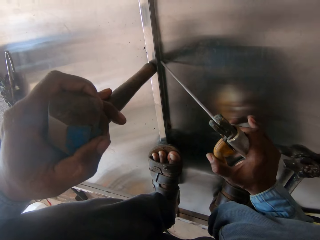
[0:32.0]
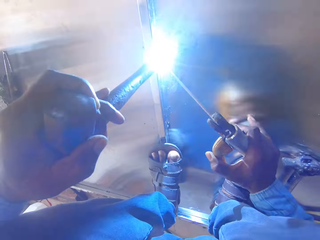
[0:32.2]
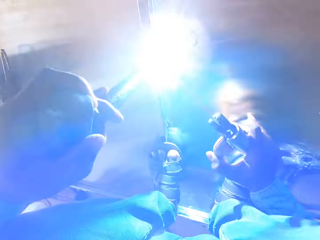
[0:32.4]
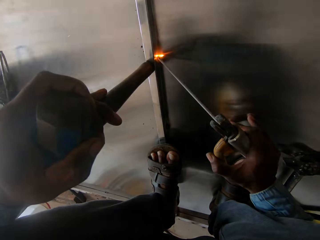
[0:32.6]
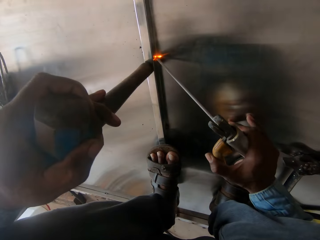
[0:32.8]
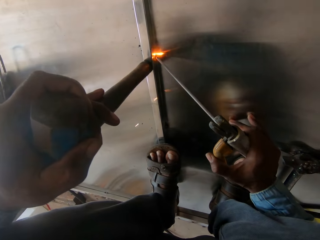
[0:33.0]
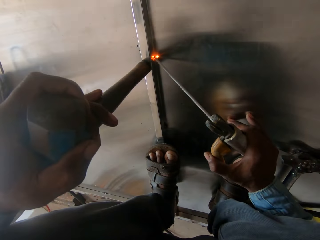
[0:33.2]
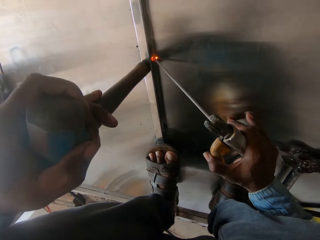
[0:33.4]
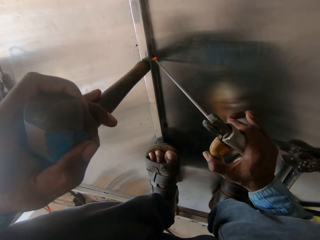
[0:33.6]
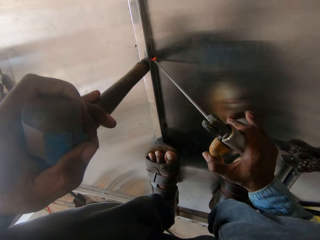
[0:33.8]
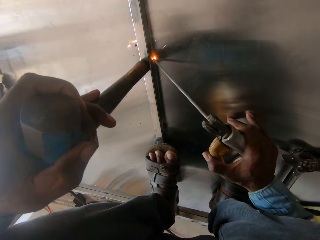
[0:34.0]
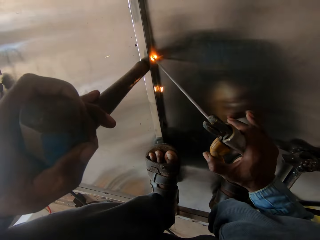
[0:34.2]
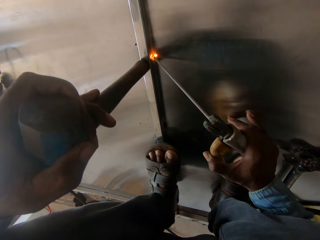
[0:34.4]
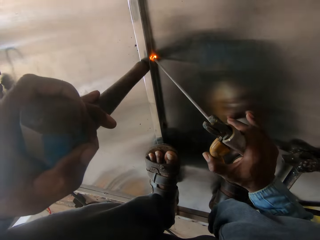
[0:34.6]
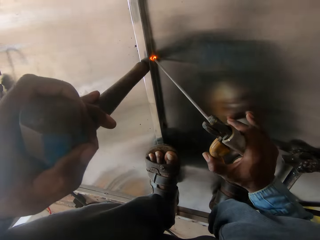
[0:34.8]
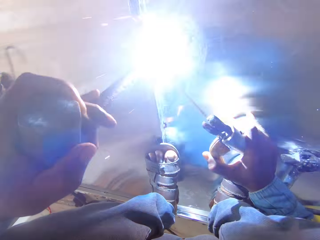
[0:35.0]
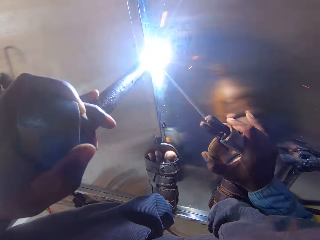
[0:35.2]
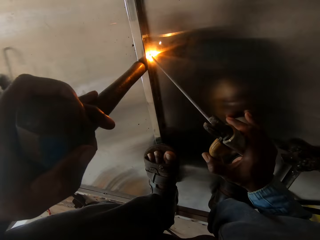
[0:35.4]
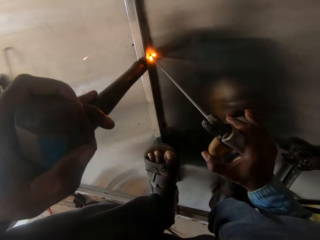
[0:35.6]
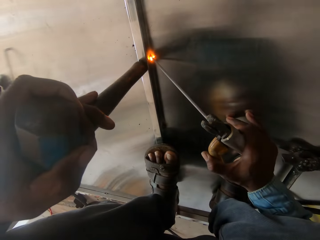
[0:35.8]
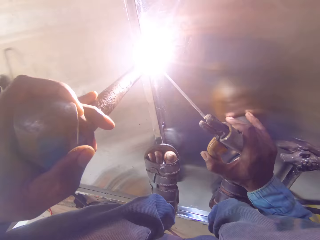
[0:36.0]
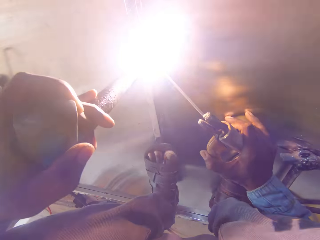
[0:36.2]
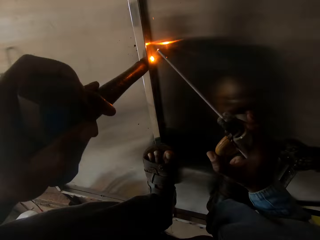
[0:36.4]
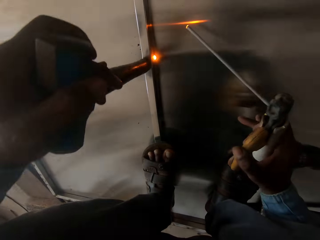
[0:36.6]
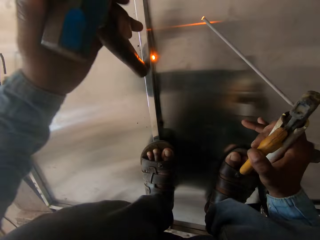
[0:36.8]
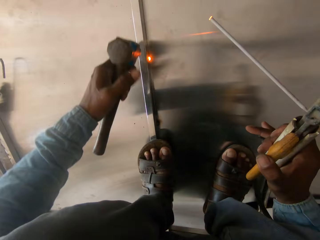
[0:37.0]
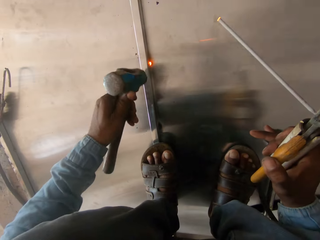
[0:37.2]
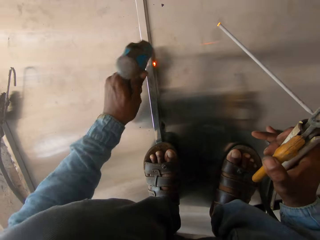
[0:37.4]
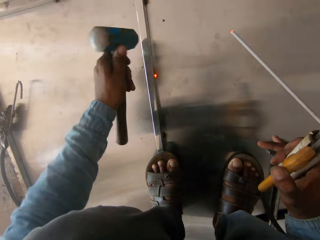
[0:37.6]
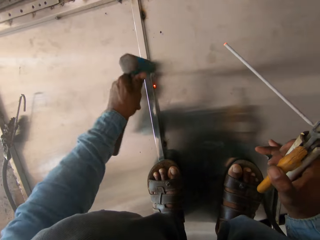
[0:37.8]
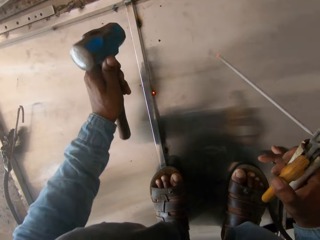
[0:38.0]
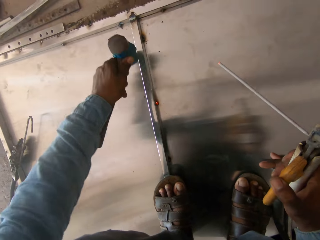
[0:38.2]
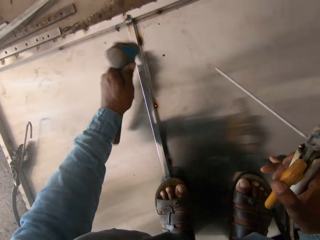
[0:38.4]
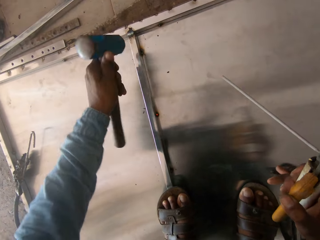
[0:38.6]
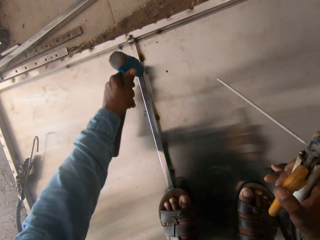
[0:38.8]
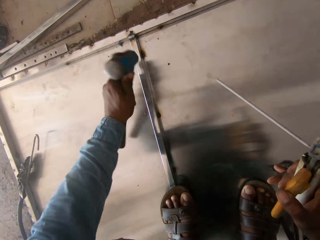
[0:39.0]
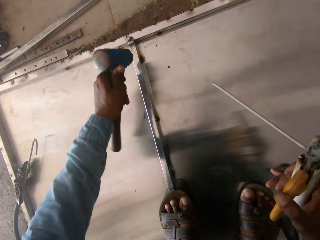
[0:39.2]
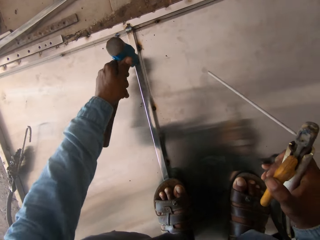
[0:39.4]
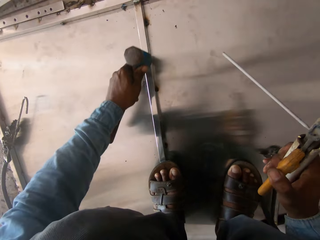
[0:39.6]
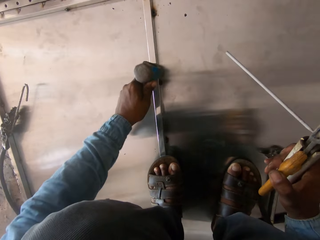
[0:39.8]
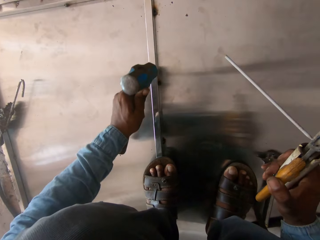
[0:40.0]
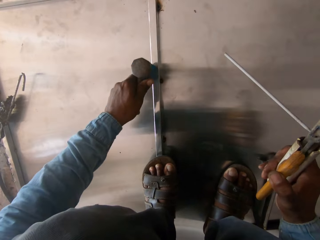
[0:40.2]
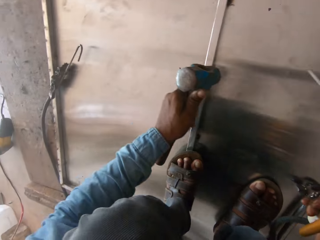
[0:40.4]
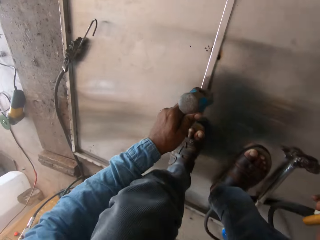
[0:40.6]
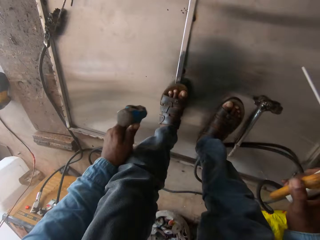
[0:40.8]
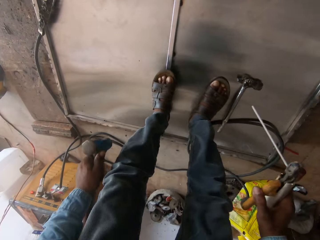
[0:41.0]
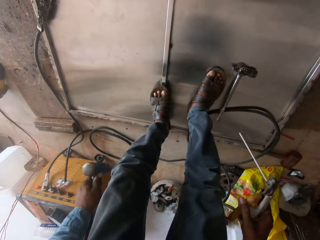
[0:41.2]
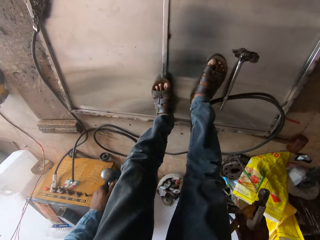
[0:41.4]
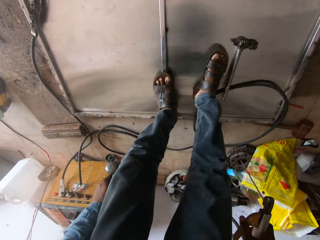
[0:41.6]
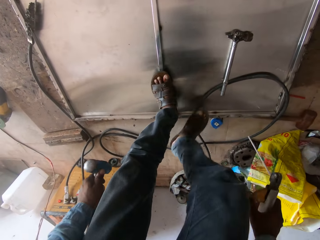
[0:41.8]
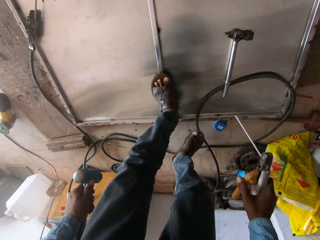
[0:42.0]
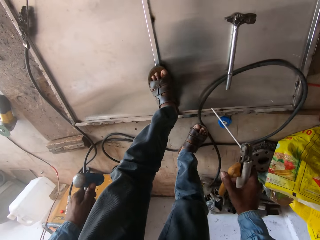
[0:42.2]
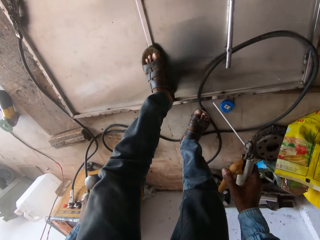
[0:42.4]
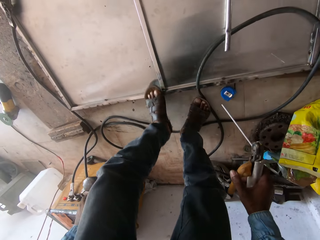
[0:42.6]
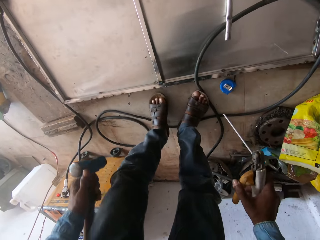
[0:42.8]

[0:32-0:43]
The camera wearer welds on the metal. They hammer the metal.

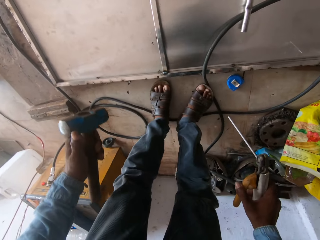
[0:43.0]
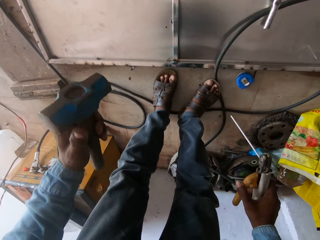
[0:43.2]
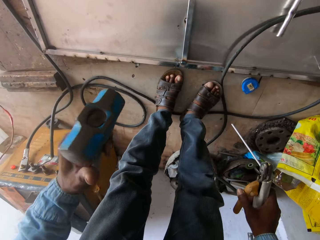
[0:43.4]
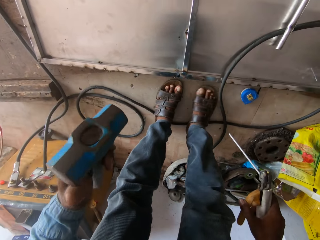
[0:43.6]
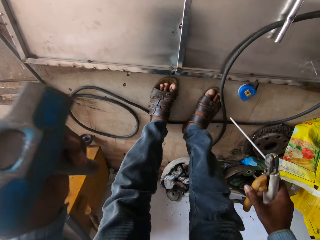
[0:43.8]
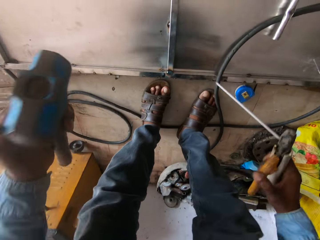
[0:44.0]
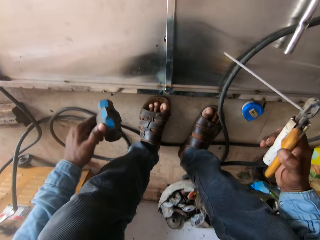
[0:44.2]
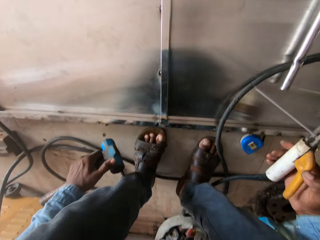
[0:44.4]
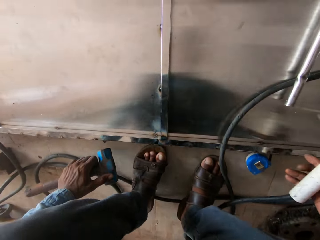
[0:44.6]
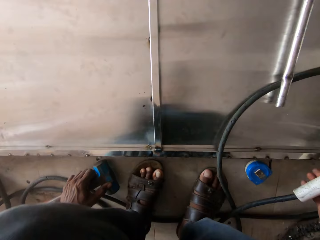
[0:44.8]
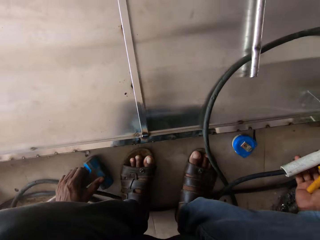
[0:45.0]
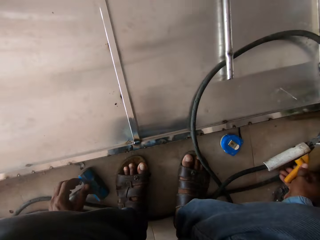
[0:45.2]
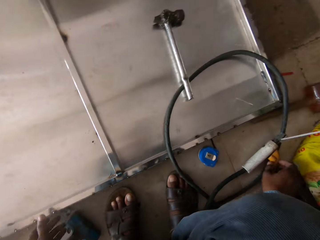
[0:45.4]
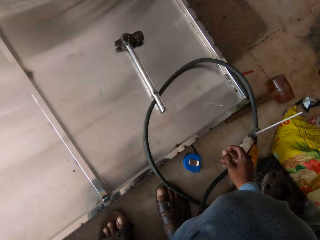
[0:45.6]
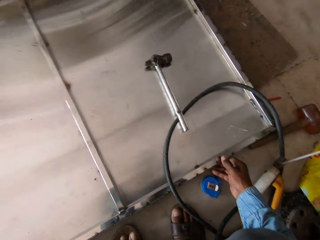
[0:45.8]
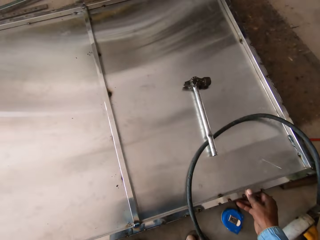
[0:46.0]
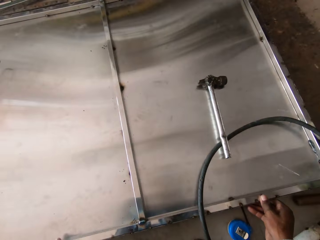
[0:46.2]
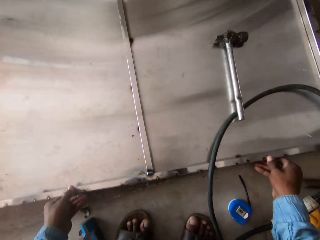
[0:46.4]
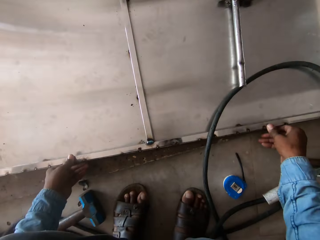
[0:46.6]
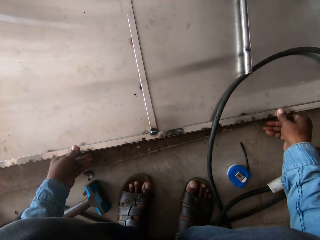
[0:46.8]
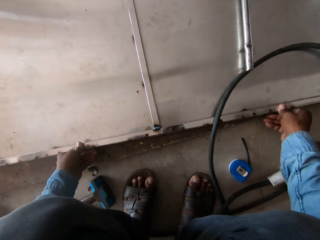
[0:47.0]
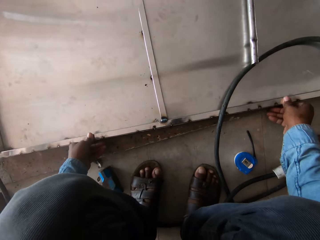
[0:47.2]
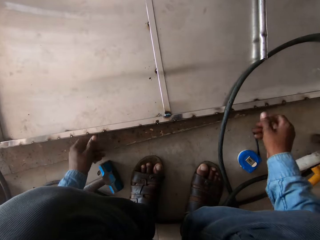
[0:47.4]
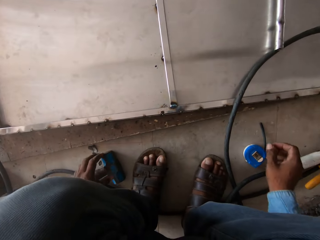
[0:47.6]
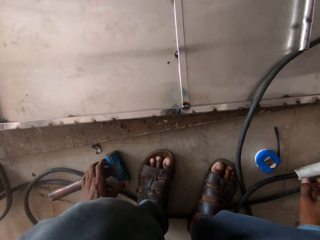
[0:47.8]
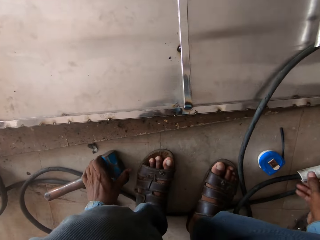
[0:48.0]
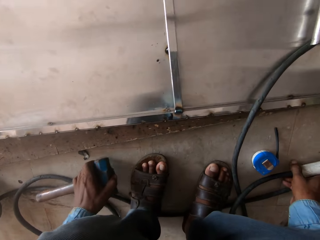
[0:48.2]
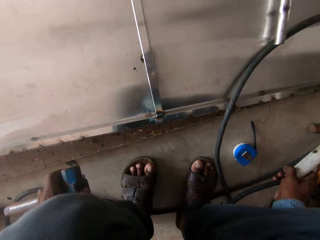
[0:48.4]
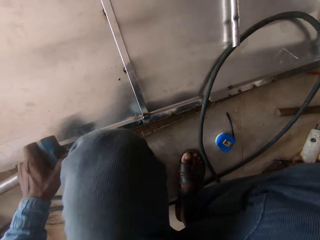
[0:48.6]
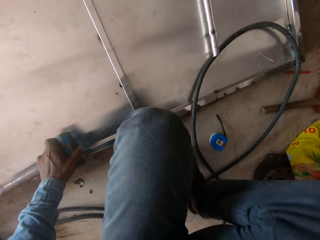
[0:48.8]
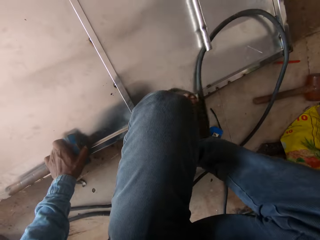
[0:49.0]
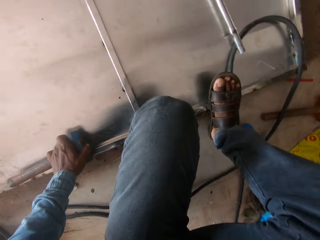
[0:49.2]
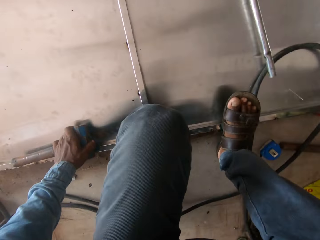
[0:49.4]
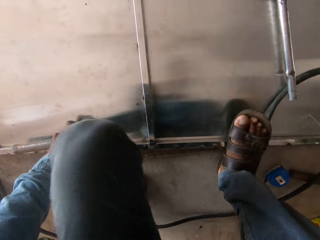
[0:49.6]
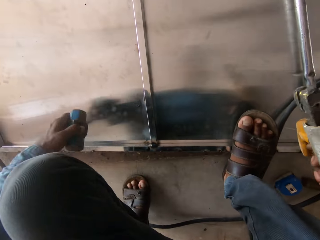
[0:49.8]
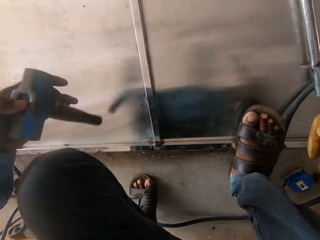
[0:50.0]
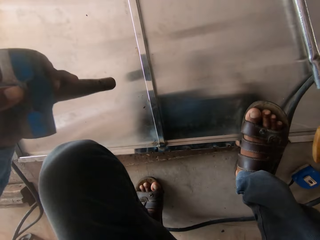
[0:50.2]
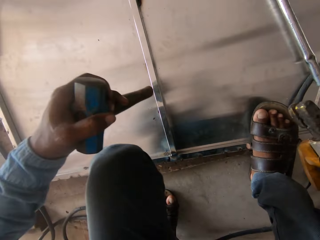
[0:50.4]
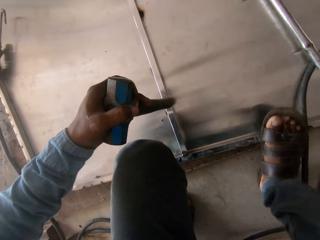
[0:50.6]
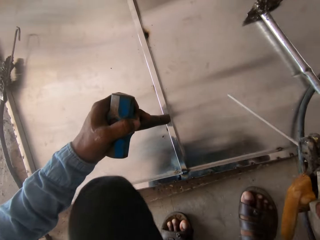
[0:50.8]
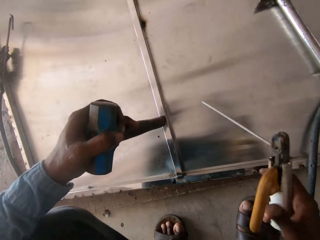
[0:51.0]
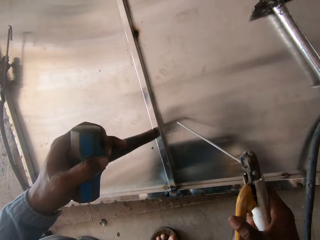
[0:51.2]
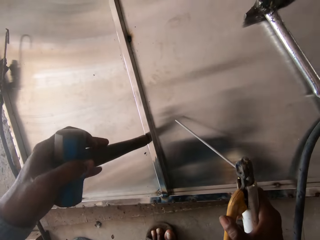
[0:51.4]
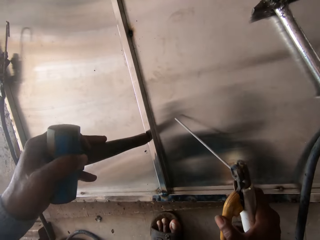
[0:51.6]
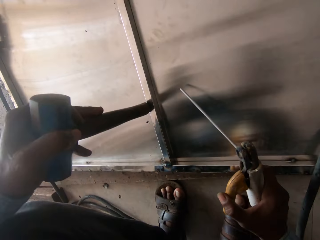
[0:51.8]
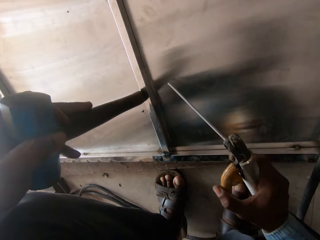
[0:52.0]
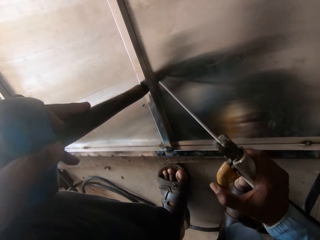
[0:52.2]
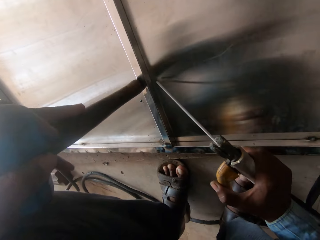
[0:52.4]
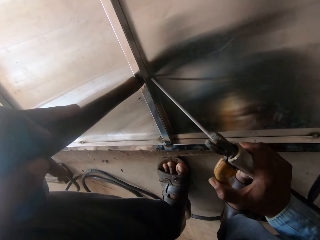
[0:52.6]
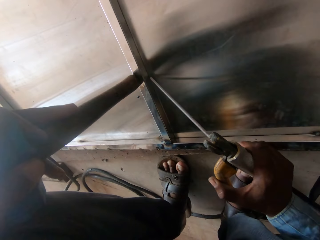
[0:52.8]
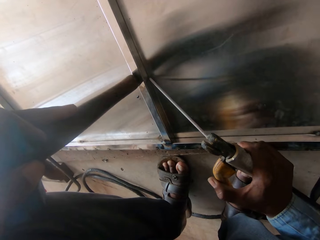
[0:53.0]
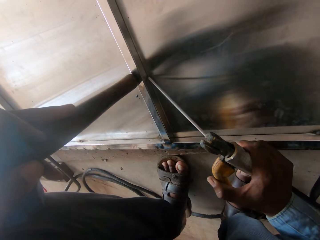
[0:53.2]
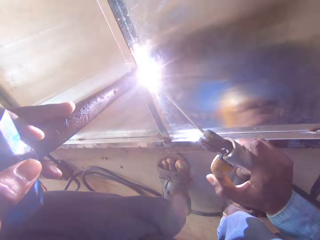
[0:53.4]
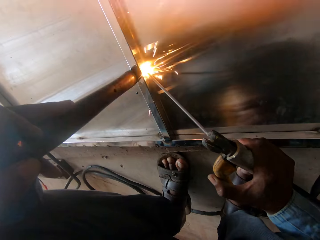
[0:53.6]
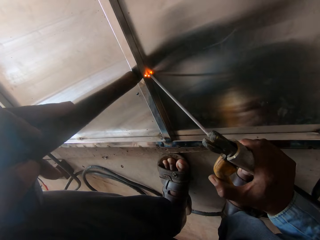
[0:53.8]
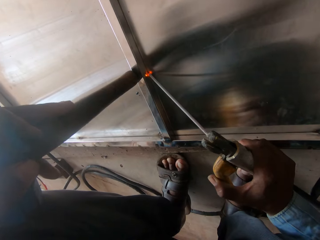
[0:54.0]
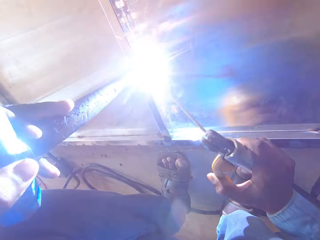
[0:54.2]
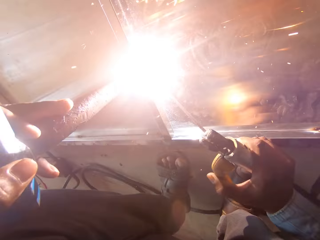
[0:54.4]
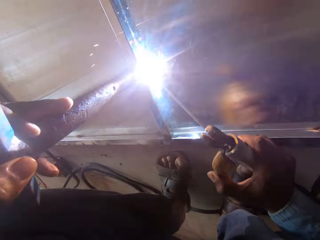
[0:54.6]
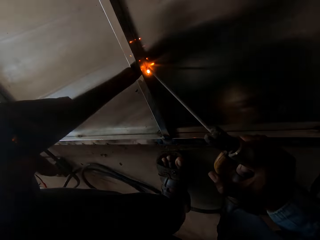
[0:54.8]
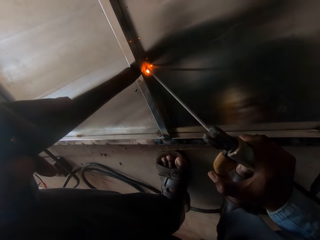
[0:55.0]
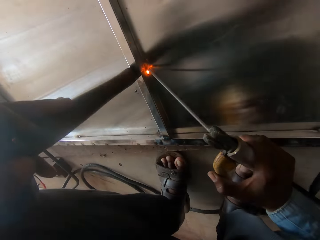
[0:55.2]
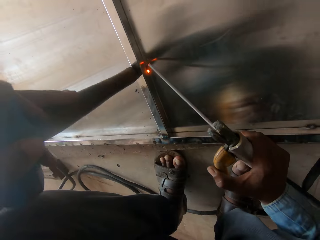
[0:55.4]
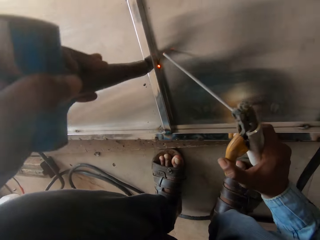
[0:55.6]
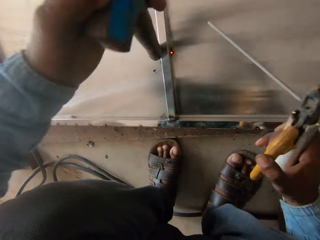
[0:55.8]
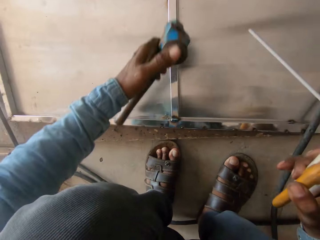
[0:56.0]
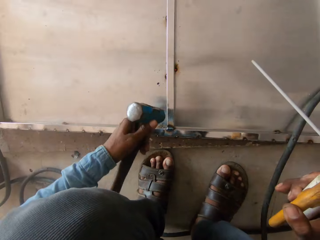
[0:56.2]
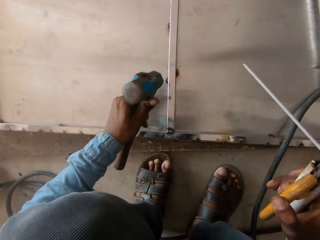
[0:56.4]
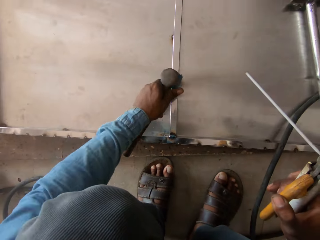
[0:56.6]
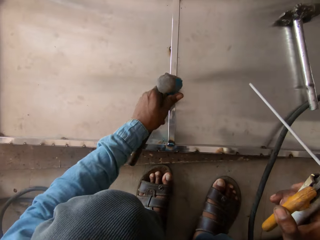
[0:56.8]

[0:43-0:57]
The camera wearer drops the hammer and the welding machine on the floor. They put the electrode holder on the floor. They pull the metal and hold the metal with both hands. They take the hammer and the welding machine and hold the hammer. They weld a metal bar. They hold the electrode holder. They weld on the metal.
